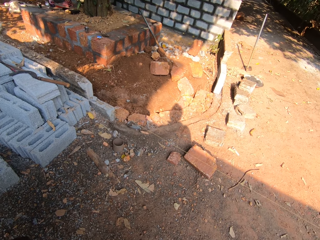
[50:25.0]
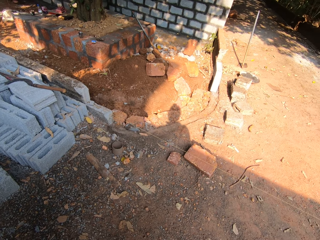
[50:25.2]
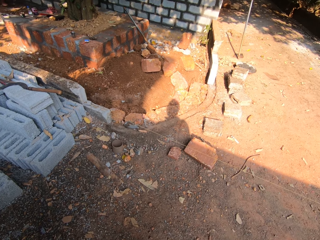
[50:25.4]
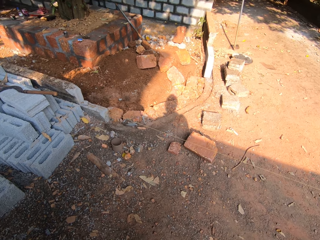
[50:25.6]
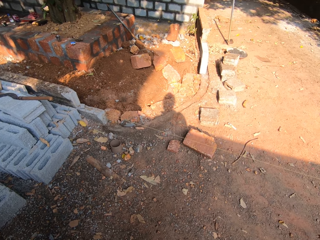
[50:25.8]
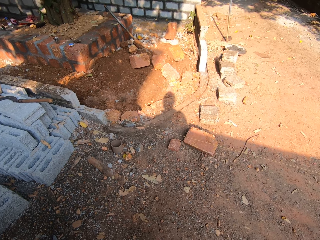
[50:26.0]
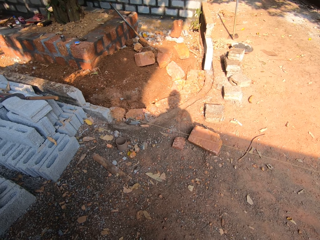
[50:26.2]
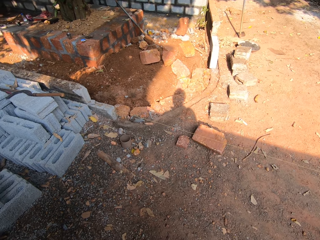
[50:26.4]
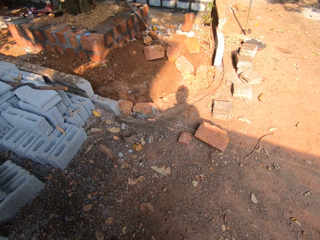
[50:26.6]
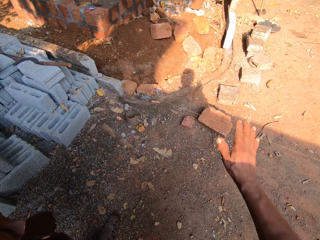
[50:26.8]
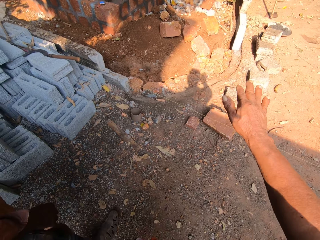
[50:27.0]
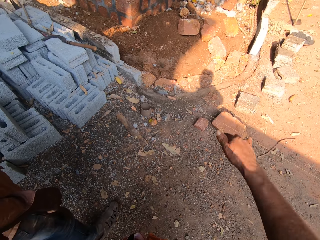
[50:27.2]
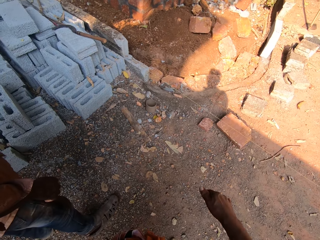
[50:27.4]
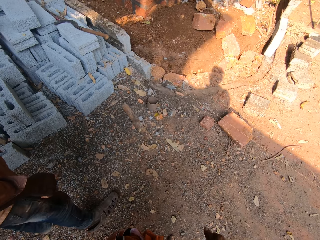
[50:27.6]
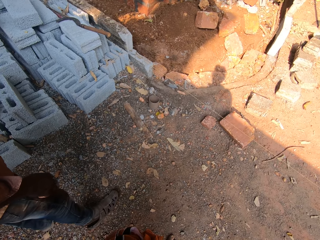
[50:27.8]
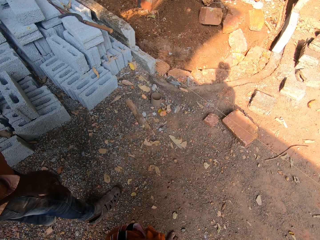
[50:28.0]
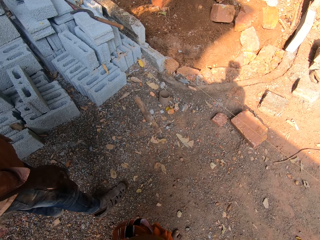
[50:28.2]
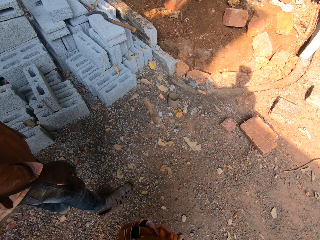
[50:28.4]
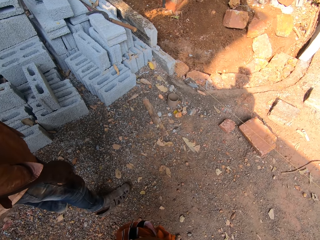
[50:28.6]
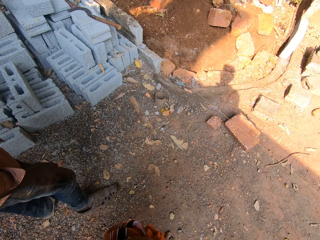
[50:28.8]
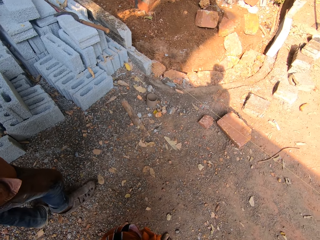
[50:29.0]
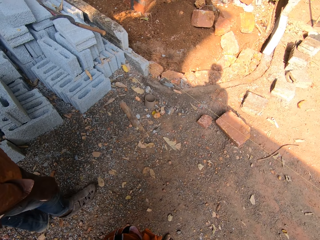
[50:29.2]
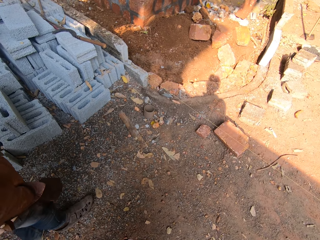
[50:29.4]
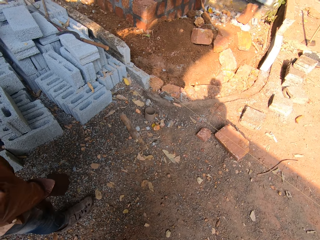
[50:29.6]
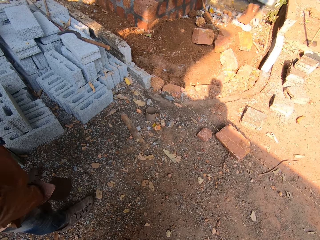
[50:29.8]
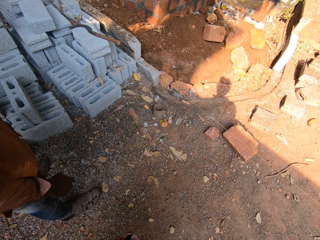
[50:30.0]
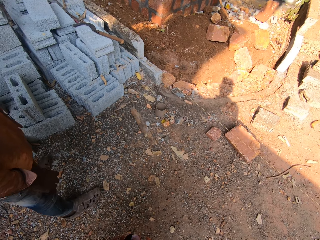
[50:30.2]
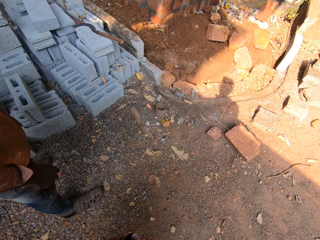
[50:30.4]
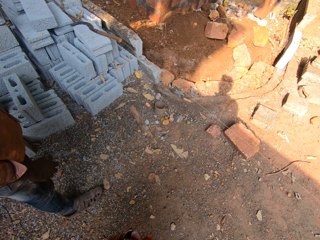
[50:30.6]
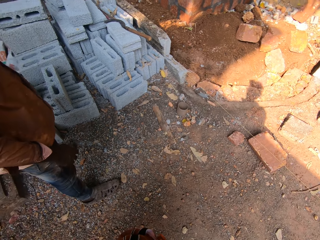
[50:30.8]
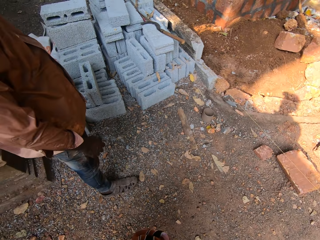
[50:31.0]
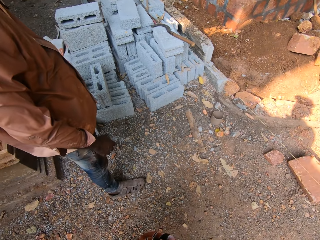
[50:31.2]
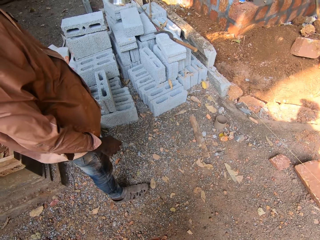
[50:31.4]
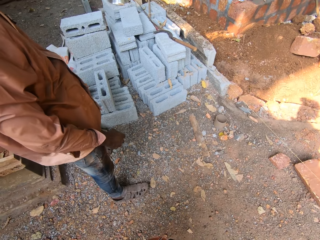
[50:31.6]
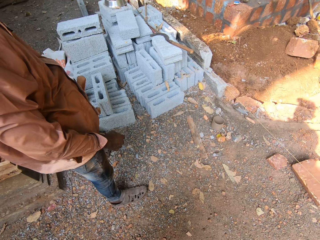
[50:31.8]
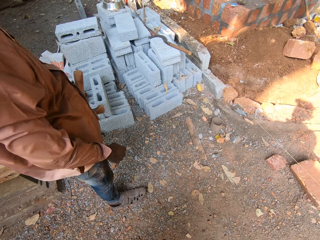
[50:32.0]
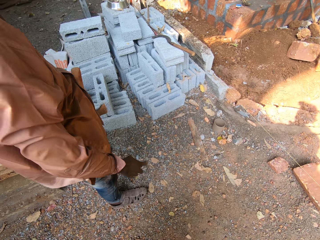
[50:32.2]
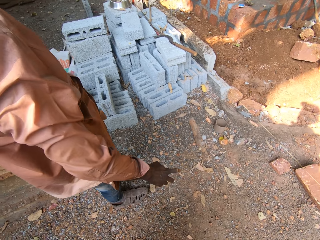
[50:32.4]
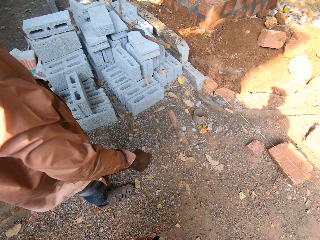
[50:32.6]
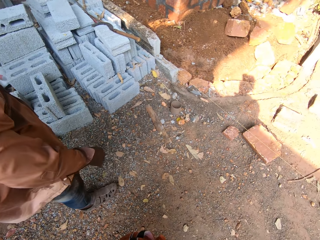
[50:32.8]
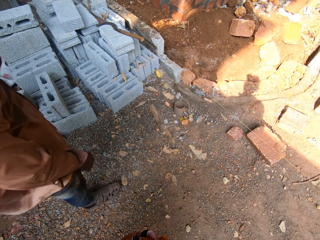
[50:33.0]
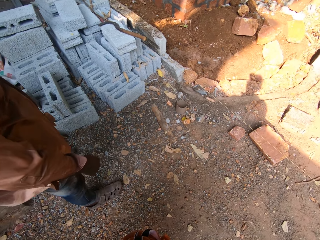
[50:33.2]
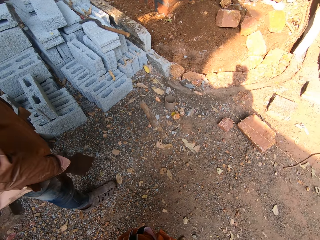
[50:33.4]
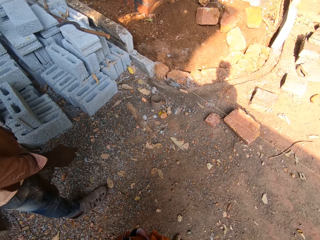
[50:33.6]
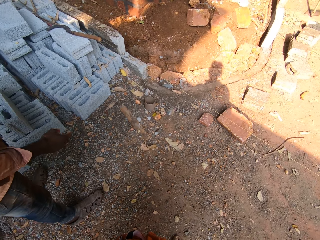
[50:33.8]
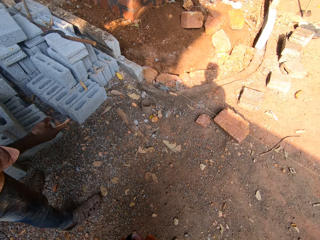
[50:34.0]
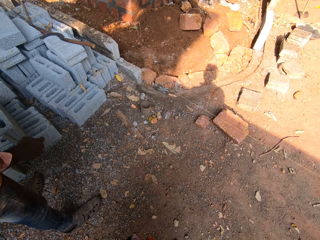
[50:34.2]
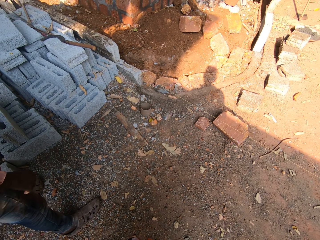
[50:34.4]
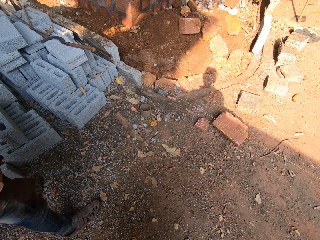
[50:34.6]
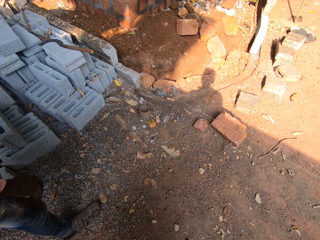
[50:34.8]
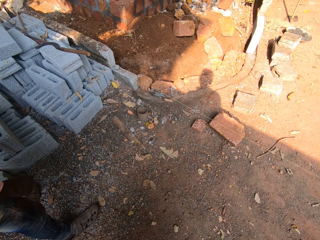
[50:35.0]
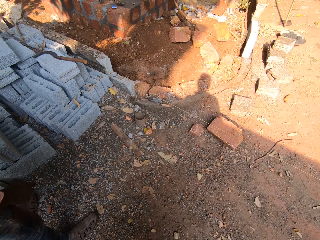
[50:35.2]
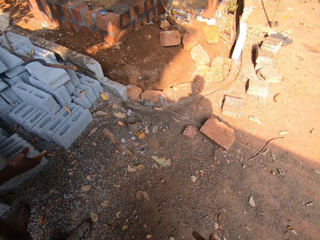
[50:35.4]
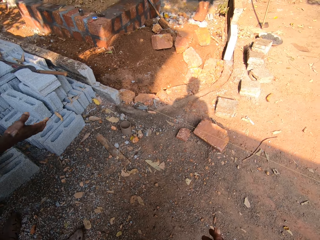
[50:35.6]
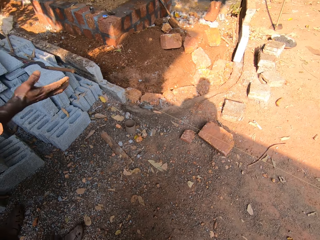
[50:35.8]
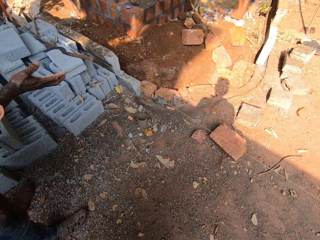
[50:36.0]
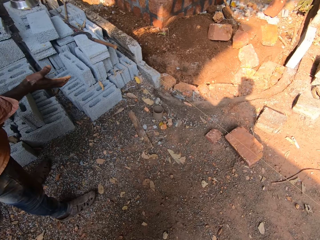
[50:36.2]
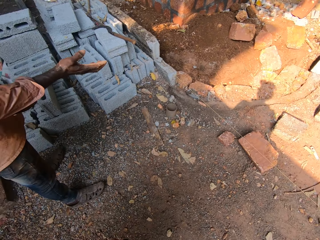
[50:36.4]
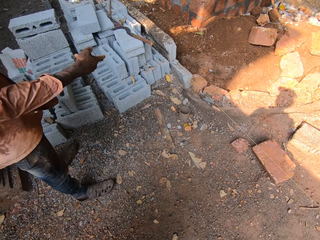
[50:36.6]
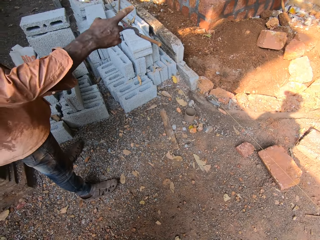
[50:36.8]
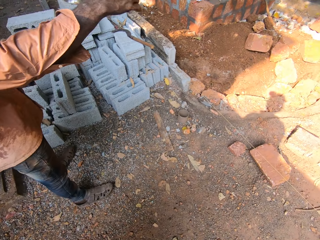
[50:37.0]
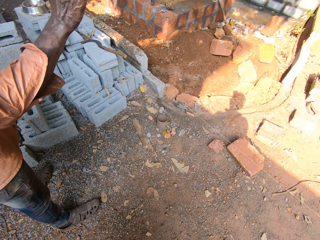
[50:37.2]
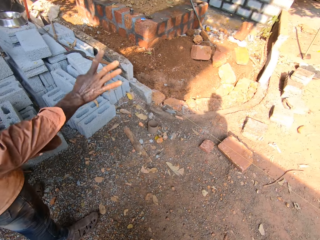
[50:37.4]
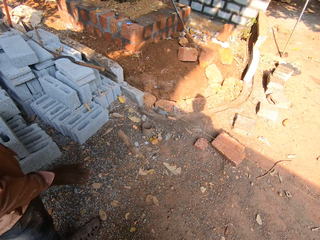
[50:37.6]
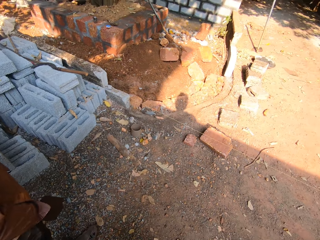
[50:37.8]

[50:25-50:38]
The camera wearer flaps the hand. The man holds the axe with his left hand. The man flaps the hand, puts the hand down and flaps the hand.

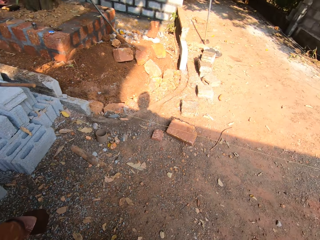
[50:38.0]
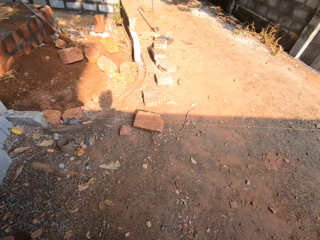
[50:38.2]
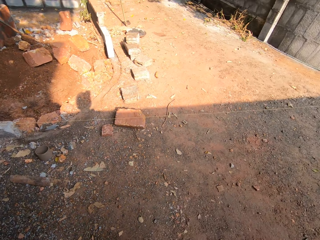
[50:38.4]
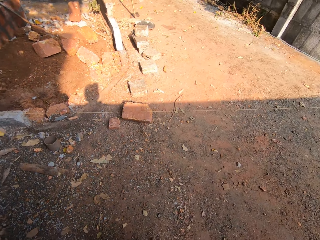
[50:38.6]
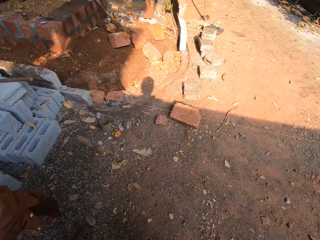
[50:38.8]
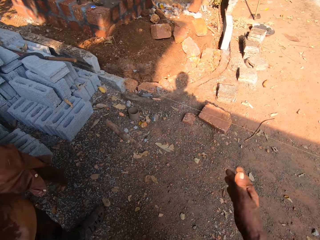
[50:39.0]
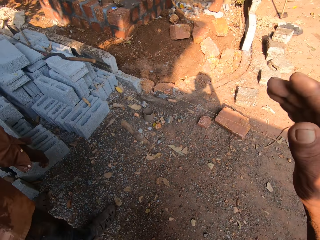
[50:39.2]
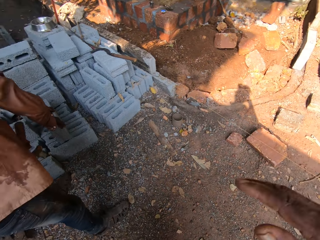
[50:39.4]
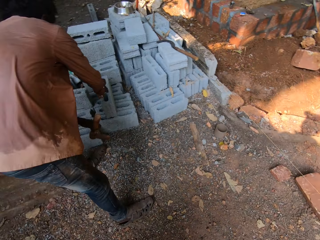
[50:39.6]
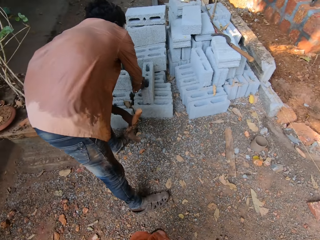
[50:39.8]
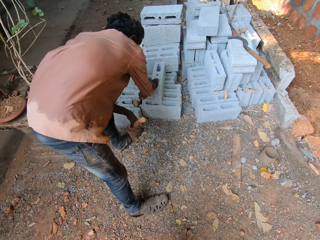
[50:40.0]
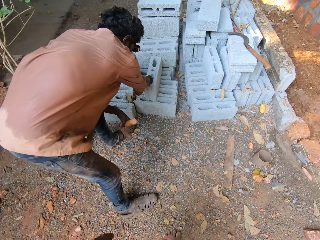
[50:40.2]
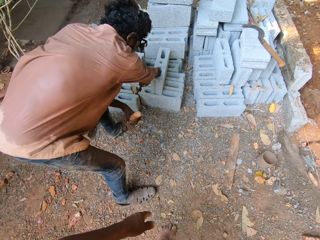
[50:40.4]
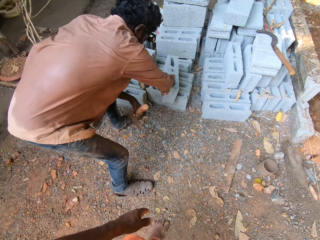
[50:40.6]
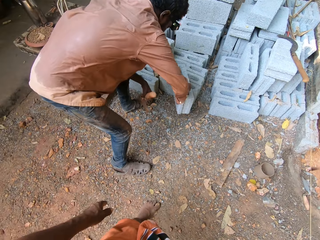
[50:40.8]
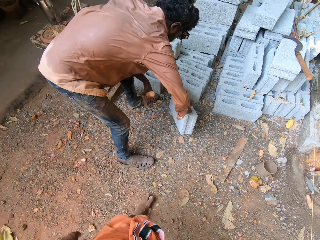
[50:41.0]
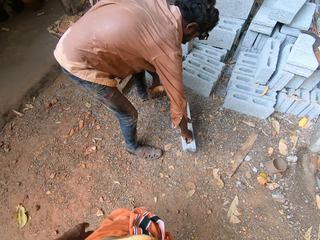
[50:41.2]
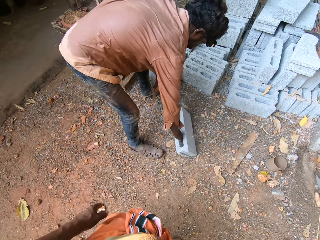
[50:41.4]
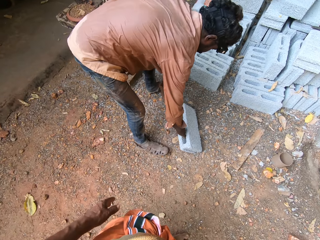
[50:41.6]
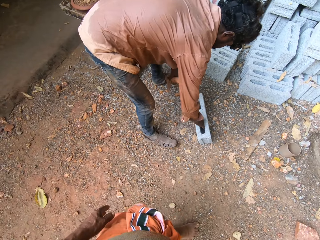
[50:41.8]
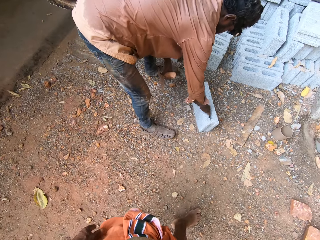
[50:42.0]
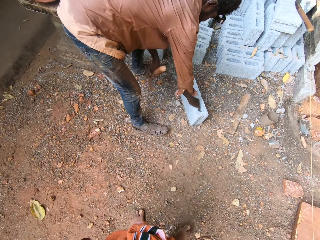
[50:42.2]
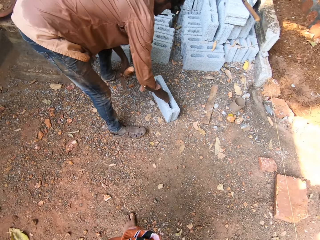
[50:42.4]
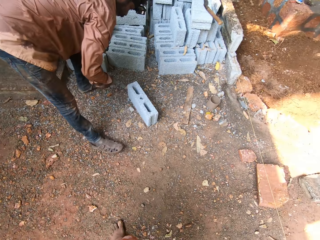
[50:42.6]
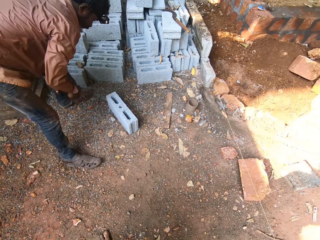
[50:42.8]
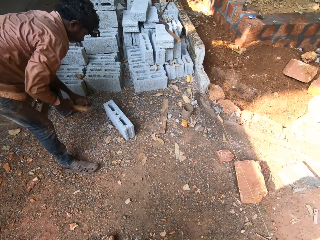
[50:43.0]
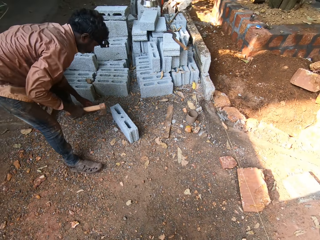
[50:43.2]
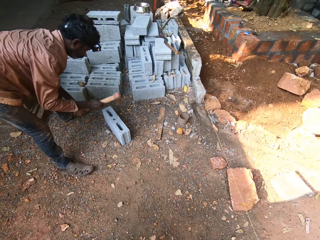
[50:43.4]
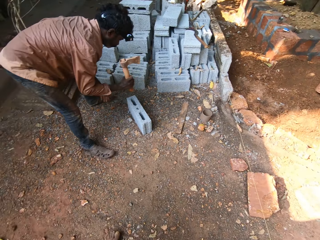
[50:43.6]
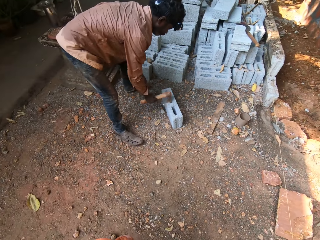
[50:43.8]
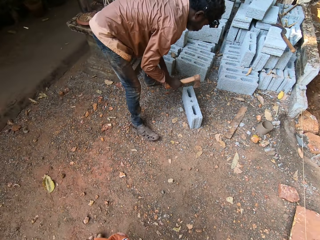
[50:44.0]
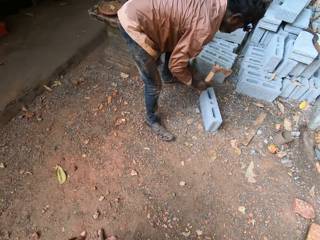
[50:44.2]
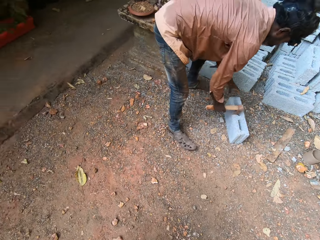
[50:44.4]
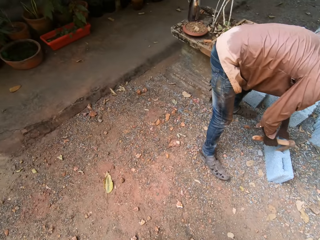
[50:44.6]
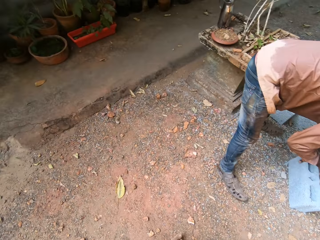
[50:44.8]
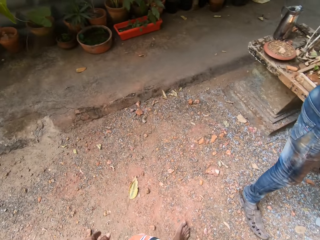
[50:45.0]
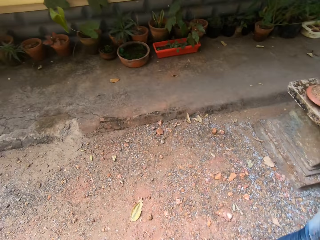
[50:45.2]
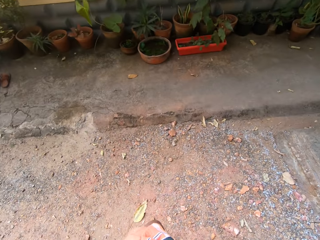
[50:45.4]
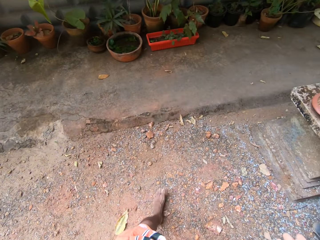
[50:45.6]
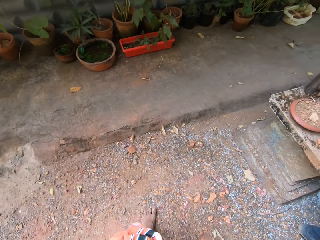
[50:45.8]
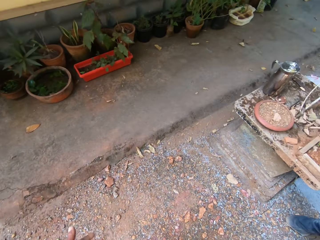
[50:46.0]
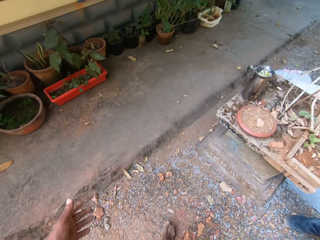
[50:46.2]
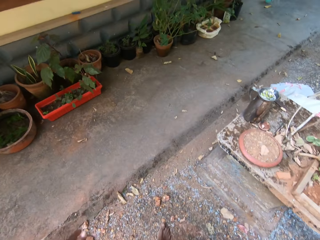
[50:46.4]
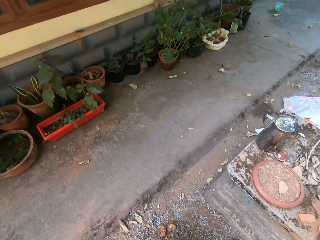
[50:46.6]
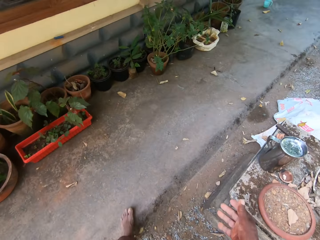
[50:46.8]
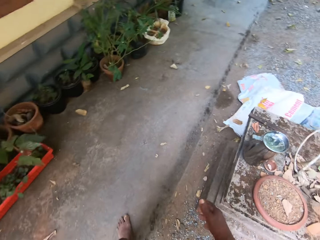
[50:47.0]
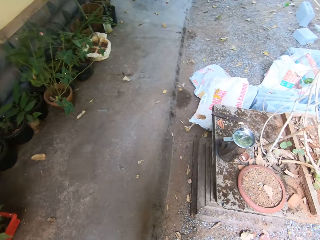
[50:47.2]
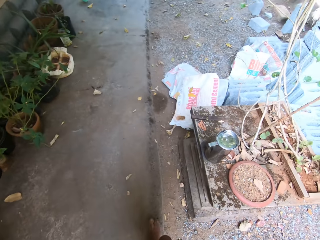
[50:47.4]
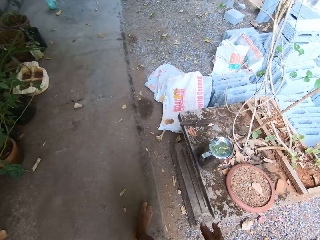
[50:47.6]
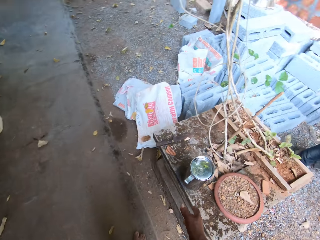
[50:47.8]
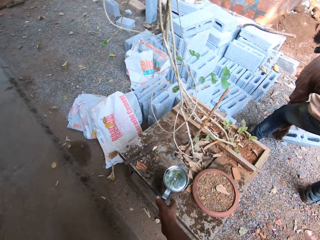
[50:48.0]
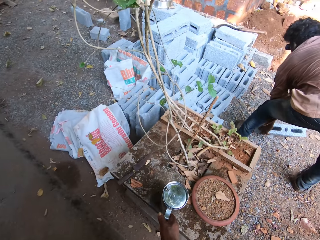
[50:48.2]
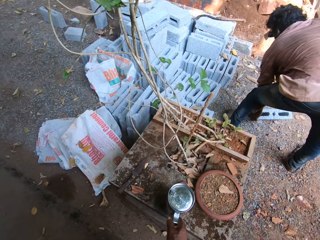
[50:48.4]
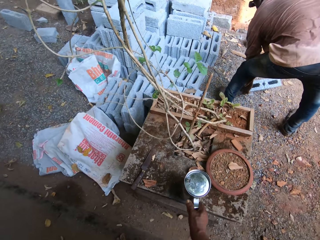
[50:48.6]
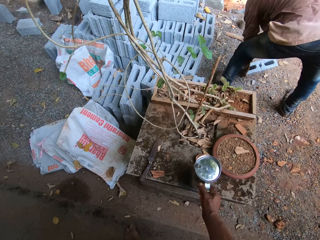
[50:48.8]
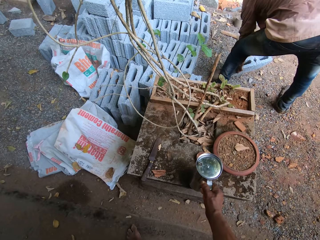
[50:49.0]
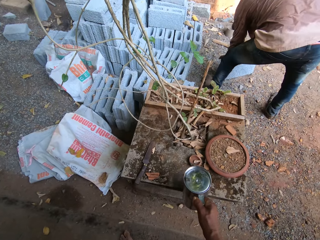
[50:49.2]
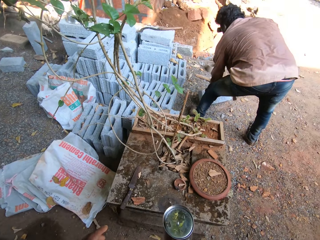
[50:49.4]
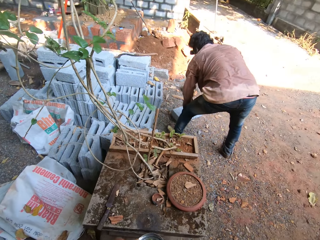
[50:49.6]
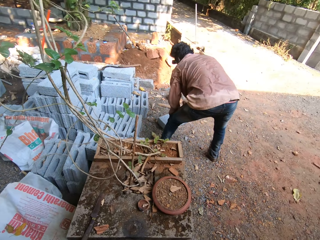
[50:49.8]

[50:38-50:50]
The man puts the hand down. The camera wearer flaps the hand. The man pulls a concrete block or cinder block from a set of concrete blocks to the ground with his right hand. He puts the cinder block on the ground and removes the hand from the cinder block. He passes the axe from his left hand to his right hand. He hits the cinder block with the construction tool. He divides the concrete block on the floor with the axe in his right hand. The camera wearer walks on a construction site. He lifts a cup or stainless mug from a table with his right hand.
